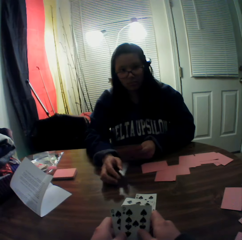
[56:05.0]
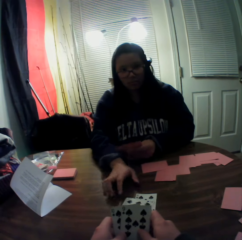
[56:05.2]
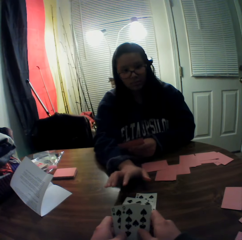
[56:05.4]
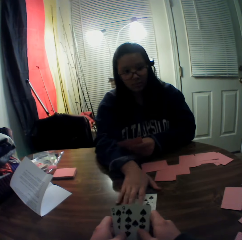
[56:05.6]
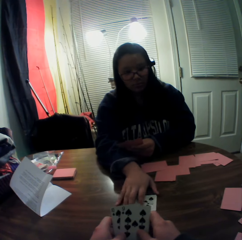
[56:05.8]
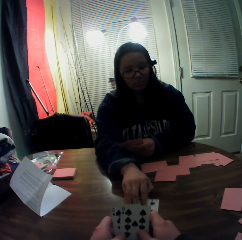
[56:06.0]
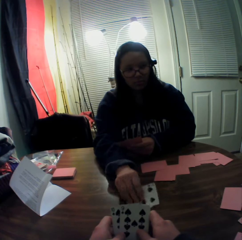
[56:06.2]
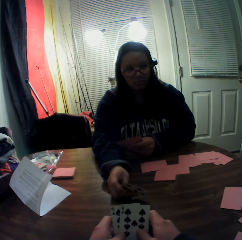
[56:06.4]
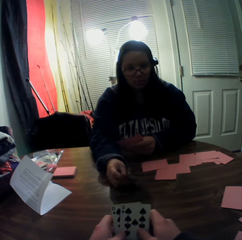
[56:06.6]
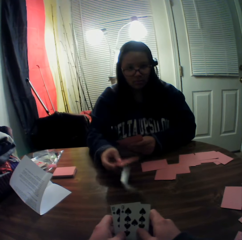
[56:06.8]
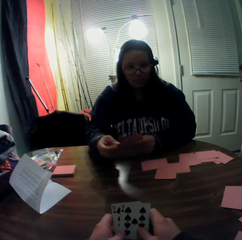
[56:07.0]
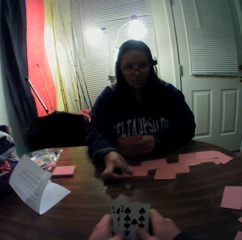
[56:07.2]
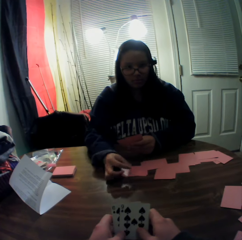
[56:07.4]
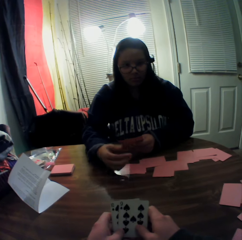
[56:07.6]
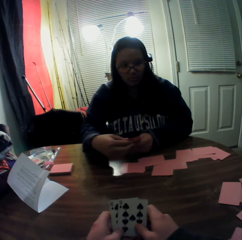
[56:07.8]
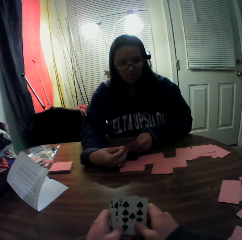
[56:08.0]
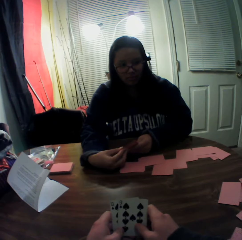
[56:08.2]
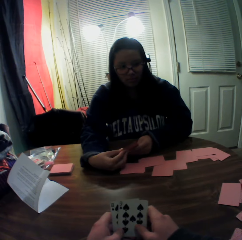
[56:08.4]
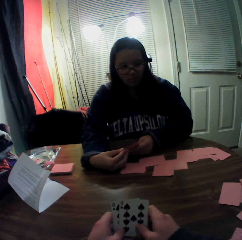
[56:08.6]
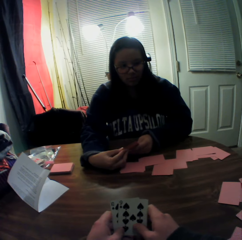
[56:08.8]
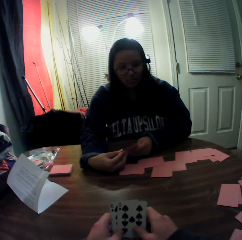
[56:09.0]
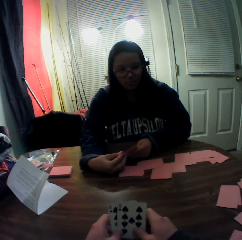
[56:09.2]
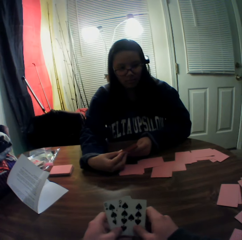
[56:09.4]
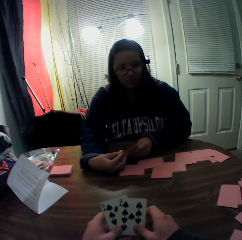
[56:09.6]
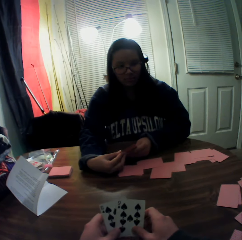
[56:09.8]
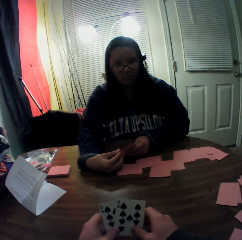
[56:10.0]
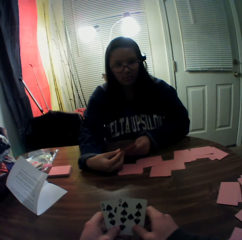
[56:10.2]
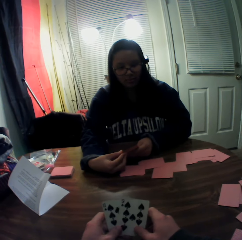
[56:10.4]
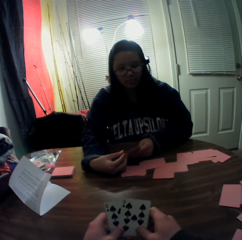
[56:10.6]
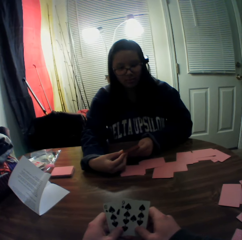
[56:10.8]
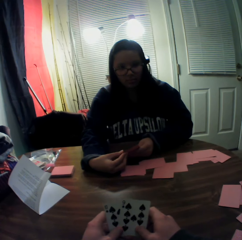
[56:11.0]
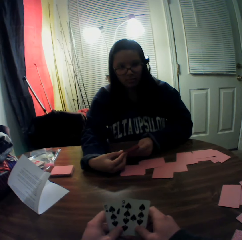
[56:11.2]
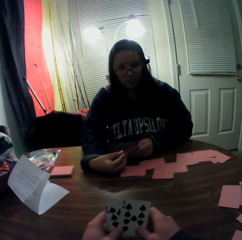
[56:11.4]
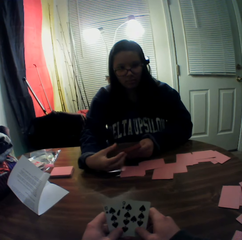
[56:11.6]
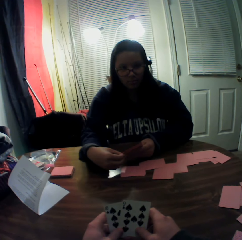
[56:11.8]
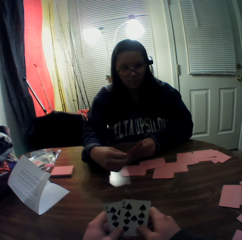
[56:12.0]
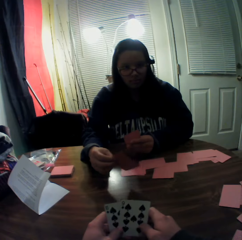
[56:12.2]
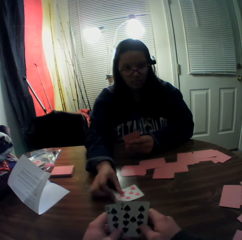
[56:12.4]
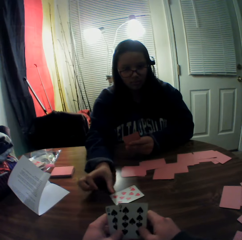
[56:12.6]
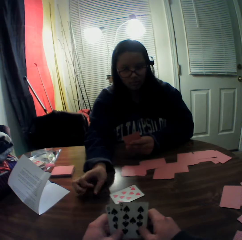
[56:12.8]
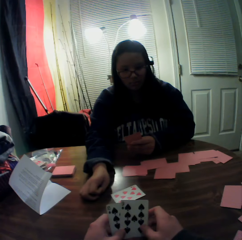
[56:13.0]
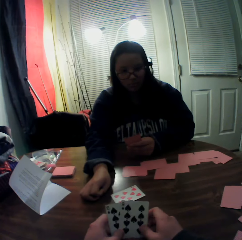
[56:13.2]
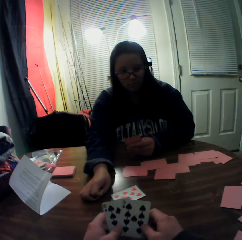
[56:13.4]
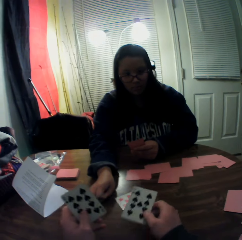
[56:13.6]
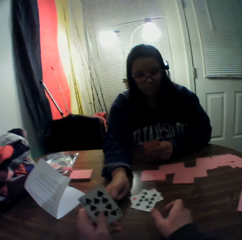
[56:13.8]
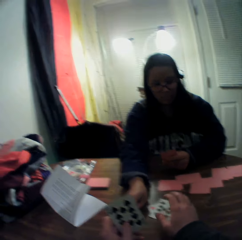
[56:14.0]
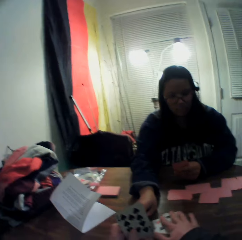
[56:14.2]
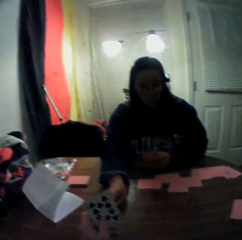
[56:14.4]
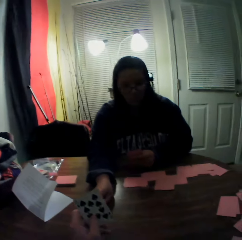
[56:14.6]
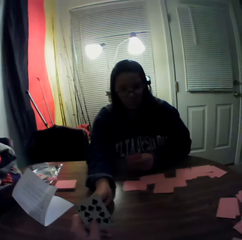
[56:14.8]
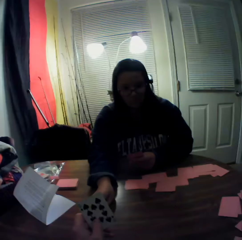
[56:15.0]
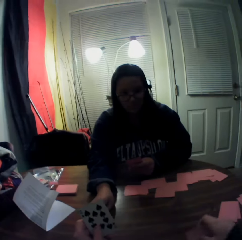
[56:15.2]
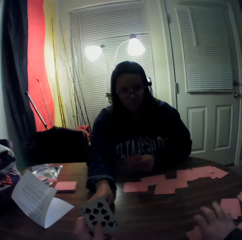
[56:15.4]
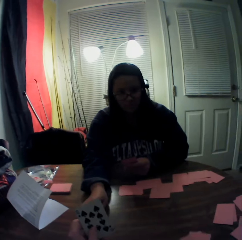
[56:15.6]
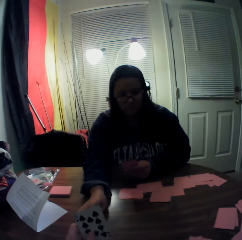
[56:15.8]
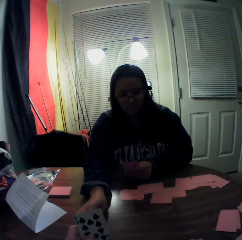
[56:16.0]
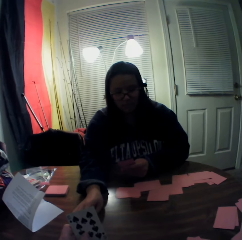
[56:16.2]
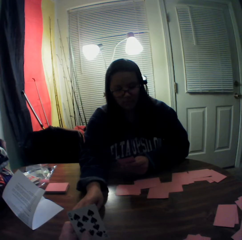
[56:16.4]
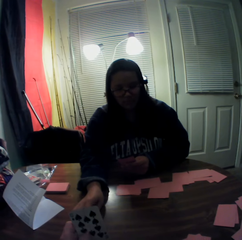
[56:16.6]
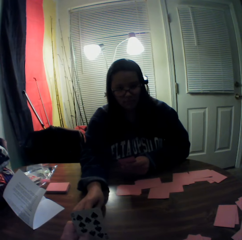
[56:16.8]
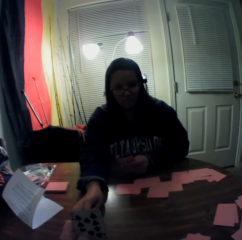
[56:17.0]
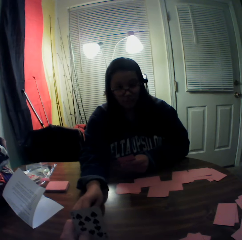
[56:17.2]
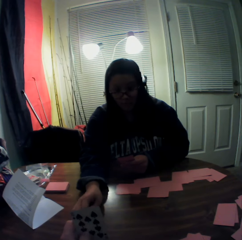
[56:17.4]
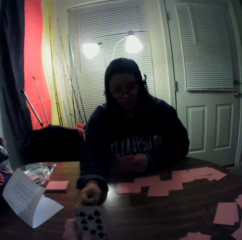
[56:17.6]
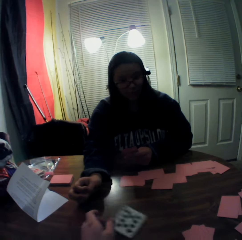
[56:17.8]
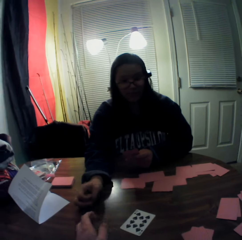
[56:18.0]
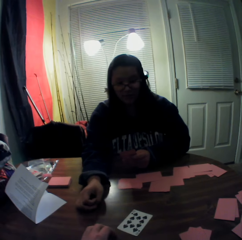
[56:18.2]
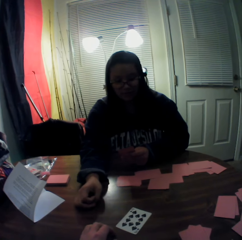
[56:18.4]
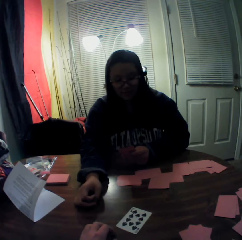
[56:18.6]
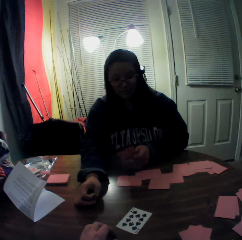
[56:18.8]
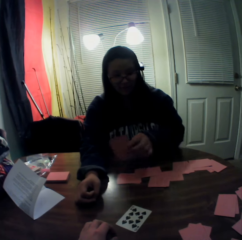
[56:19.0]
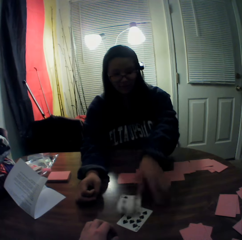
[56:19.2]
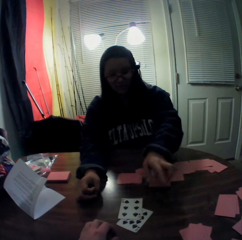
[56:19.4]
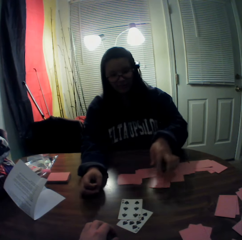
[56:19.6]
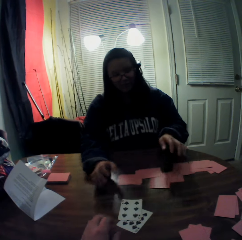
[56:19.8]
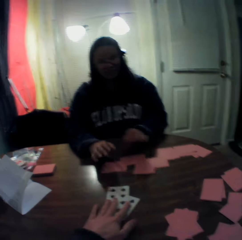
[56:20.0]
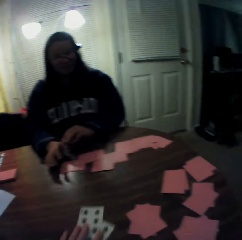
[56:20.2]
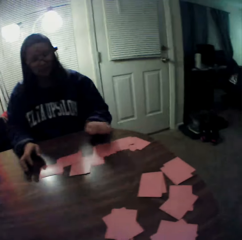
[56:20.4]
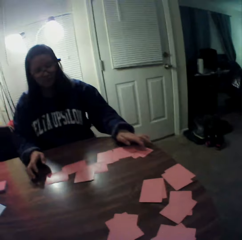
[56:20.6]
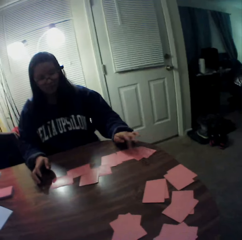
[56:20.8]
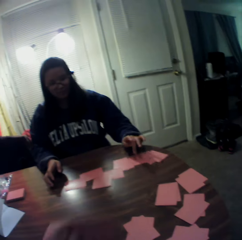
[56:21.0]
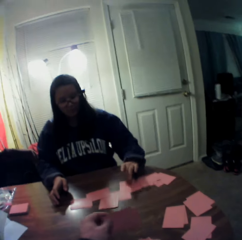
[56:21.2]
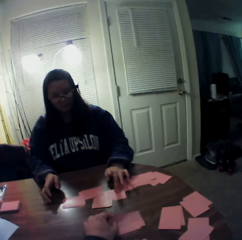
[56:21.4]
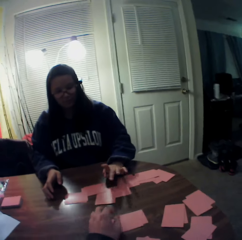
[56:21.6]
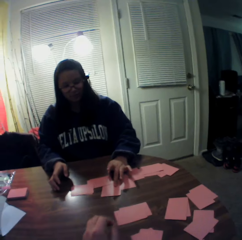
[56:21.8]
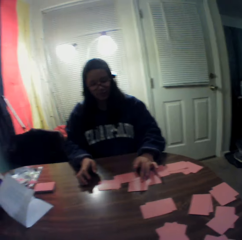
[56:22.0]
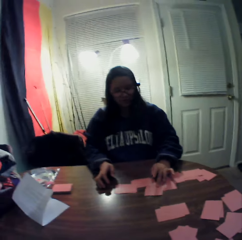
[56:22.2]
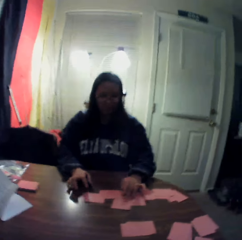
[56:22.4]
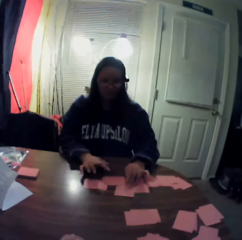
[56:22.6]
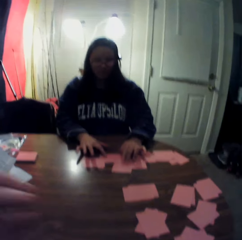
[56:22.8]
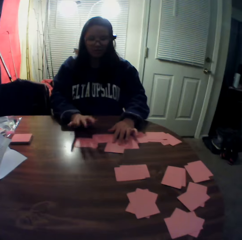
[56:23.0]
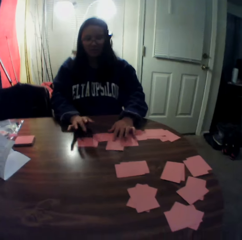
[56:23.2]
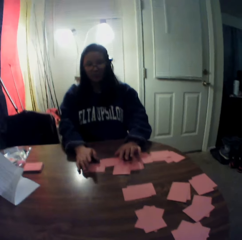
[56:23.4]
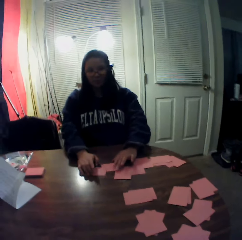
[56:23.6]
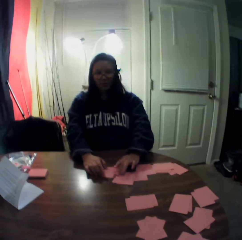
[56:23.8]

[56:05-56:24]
The woman packs the stack of cards on the table with her right hand, picks playing cards from the table, and drops the cards onto the table. The woman picks a card from the stack of cards in her hands with her right hand and places the card onto the table. The camera wearer picks a card from the stack of cards in his hands with his right hand. He drops the card onto the table. He moves the stack of cards on the table with his right hand. He puts the playing cards on the table. He drops a card onto the table with his left hand. The woman places a card onto the table with her left hand. The camera wearer packs the stack of cards on the table with his right hand. He slides playing cards on the table. The woman points at the playing cards on the table and counts the cards on the table with her hands. The camera wearer places the cards onto the table.

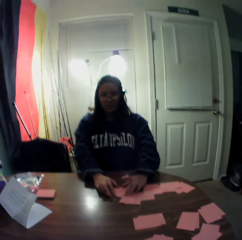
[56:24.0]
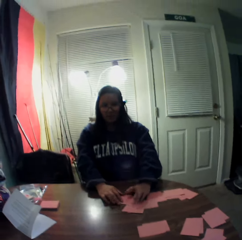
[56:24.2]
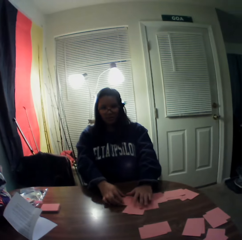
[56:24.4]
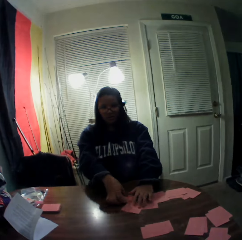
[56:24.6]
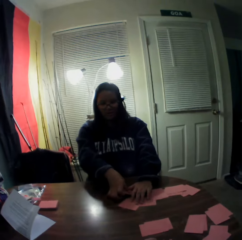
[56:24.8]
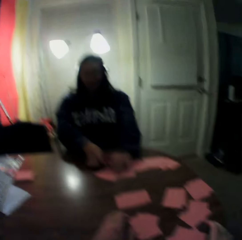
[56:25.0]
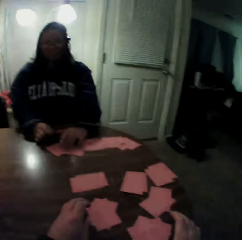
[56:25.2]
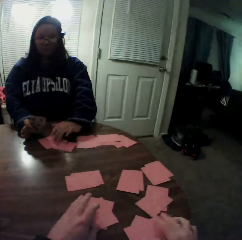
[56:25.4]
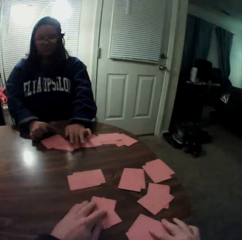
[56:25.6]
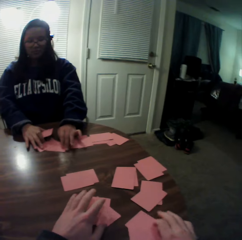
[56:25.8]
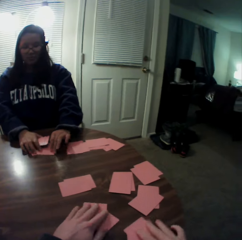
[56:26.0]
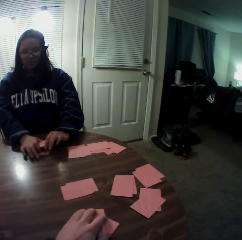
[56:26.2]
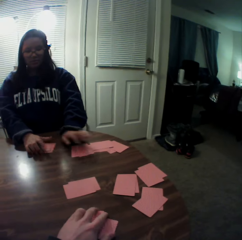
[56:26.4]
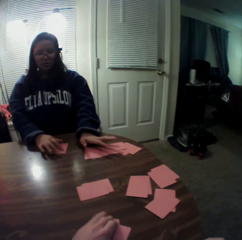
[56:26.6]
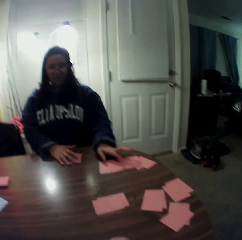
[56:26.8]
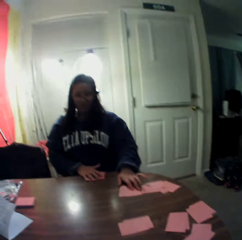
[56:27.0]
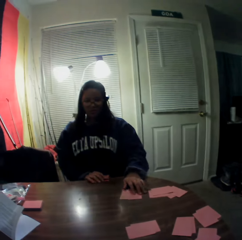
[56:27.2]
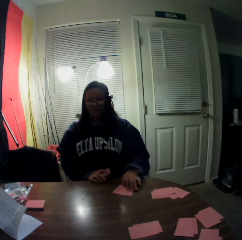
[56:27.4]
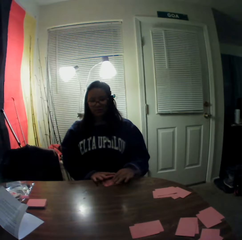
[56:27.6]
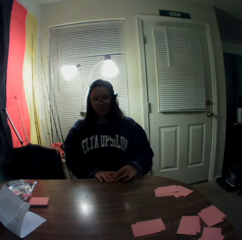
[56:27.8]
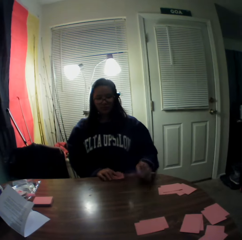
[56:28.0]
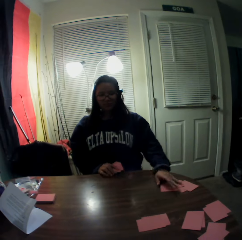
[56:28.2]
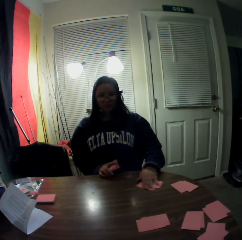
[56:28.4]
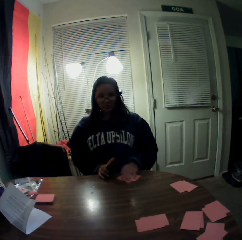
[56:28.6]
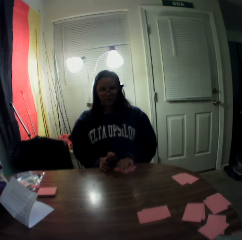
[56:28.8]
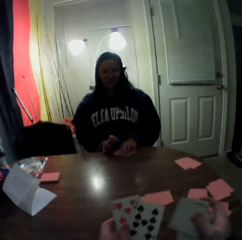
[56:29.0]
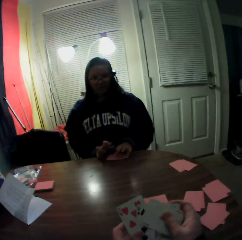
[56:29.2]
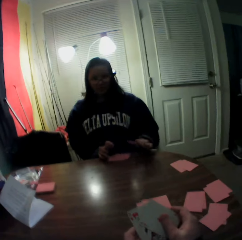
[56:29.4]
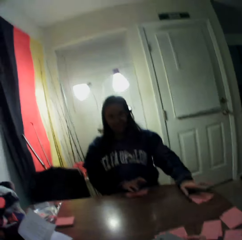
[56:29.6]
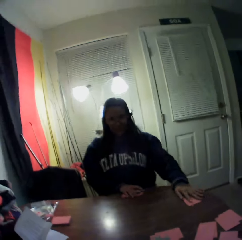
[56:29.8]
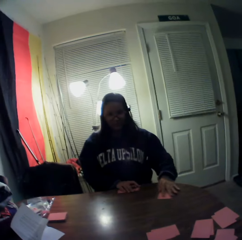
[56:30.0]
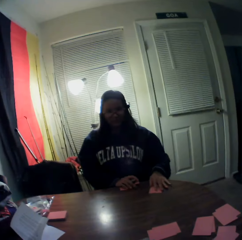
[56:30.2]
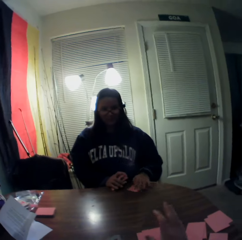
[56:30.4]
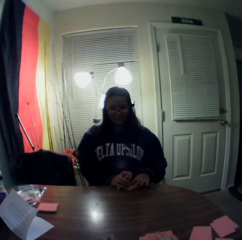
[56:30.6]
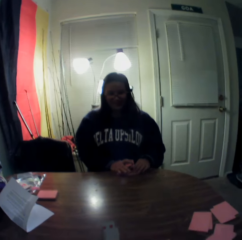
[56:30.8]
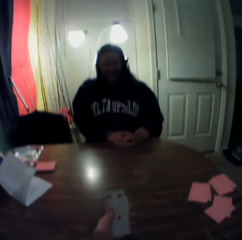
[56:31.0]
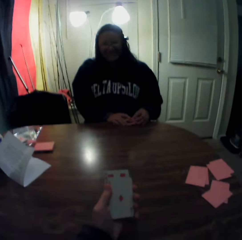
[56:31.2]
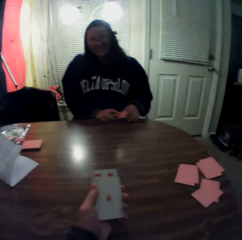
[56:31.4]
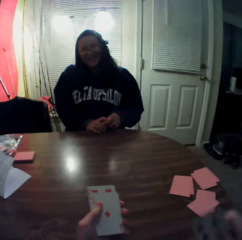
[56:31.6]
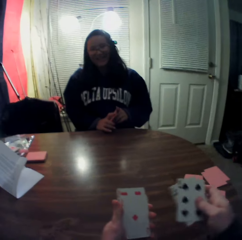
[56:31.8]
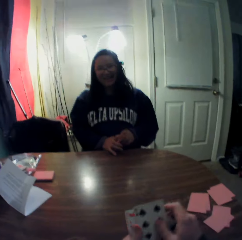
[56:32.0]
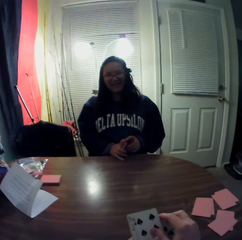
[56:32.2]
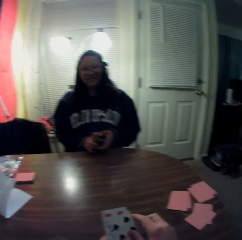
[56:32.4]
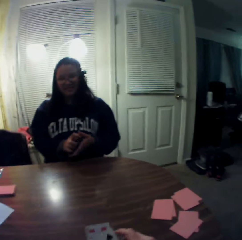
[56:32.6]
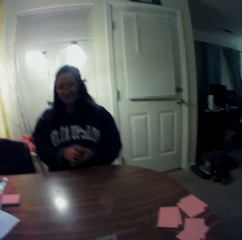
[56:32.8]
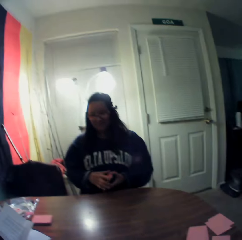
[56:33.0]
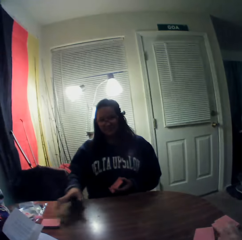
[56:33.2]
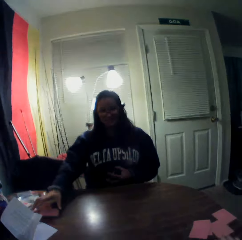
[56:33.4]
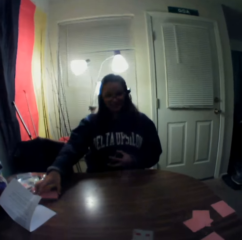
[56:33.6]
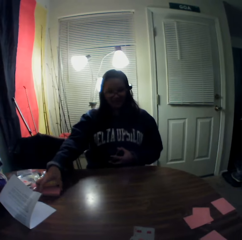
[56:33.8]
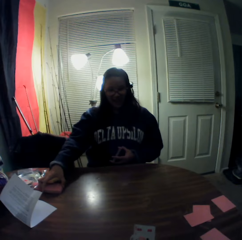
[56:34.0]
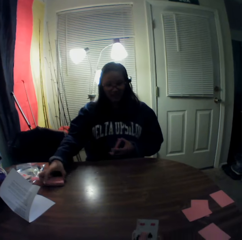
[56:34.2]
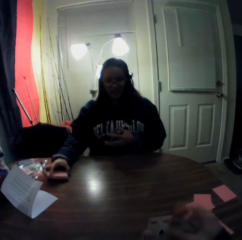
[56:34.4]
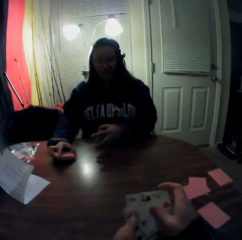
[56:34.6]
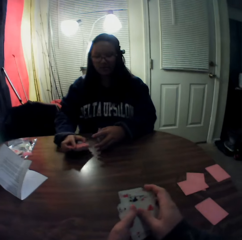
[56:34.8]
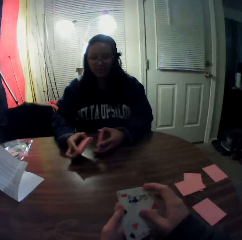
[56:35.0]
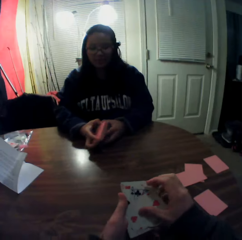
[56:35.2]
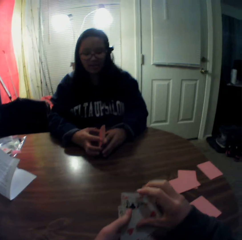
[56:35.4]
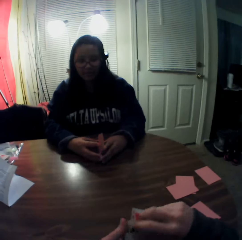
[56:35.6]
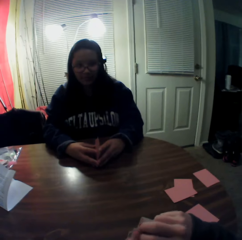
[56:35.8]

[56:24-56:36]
The woman packs the stack of cards on the table with her hands and picks playing cards from the table. The camera wearer picks playing cards from the table. He packs the stack of cards on the table with his hands. The woman slides playing cards on the table. She slides playing cards on the table again. The camera wearer holds playing cards with his hand. The woman slides playing cards on the table. The camera wearer slides playing cards on the table. The woman picks playing cards from the table. The camera wearer holds playing cards with his hand. The woman picks playing cards from the table and gathers the stack of cards in her hands.
